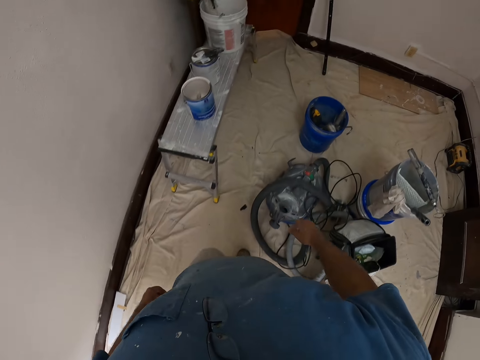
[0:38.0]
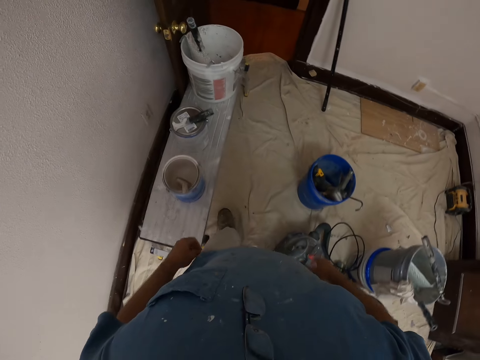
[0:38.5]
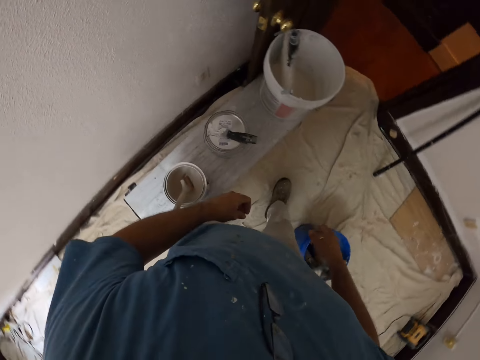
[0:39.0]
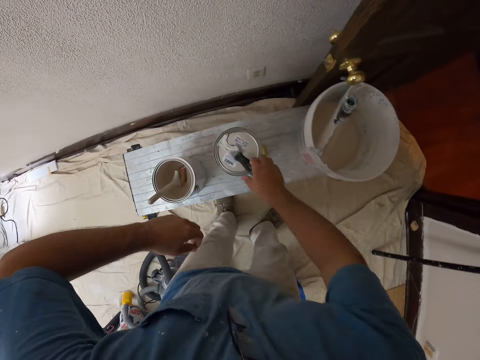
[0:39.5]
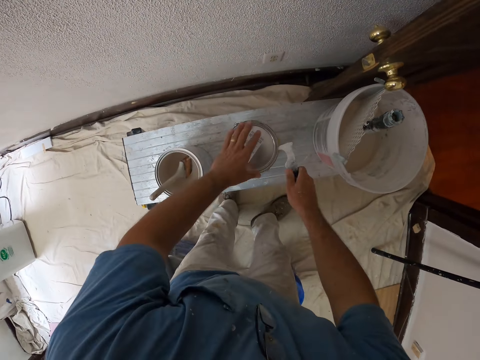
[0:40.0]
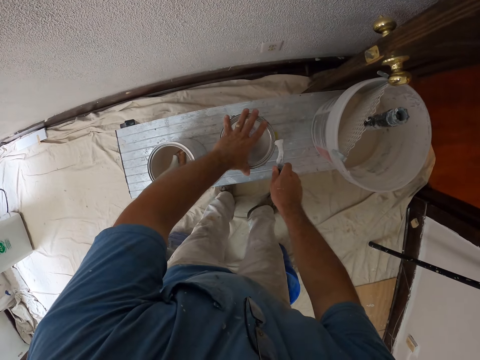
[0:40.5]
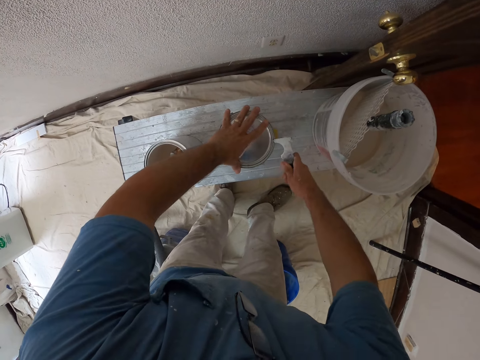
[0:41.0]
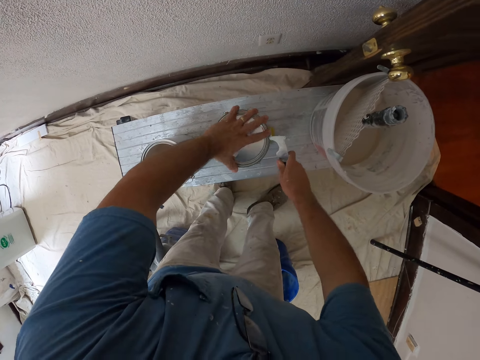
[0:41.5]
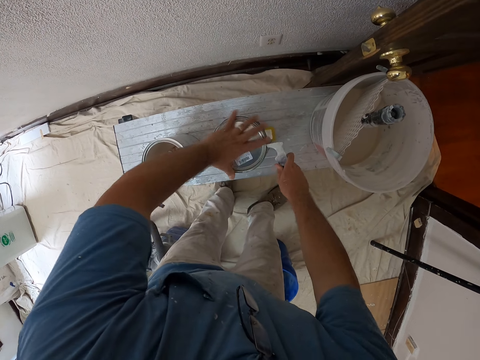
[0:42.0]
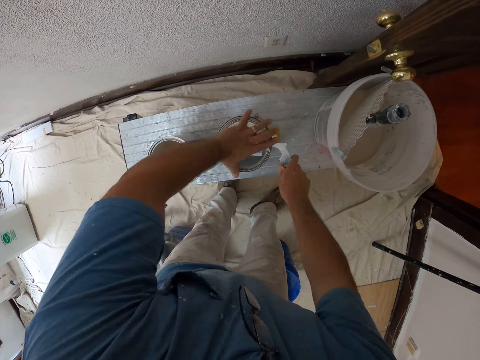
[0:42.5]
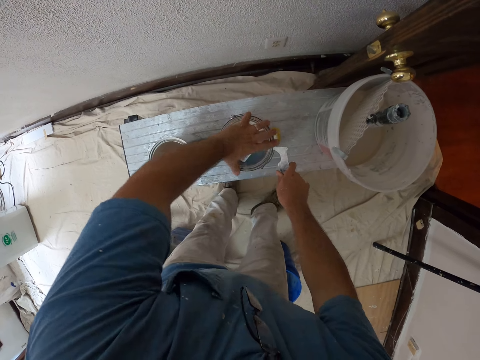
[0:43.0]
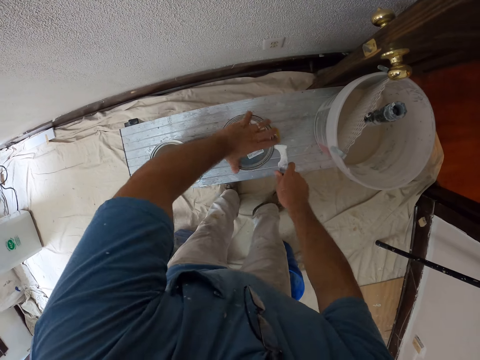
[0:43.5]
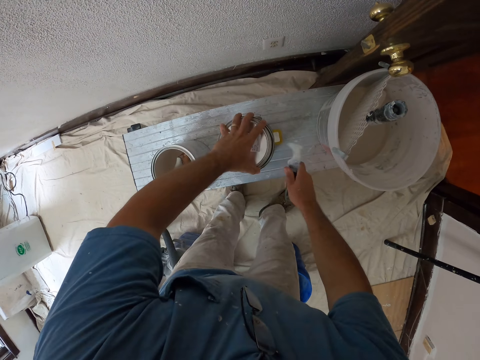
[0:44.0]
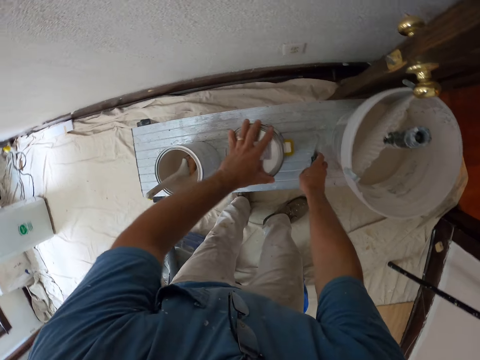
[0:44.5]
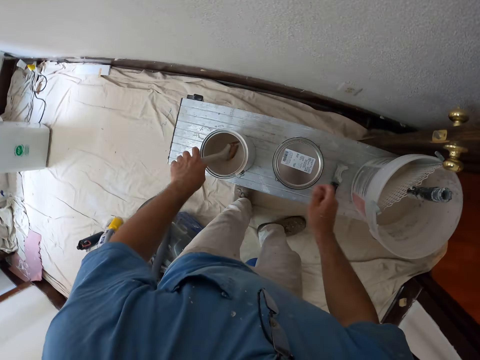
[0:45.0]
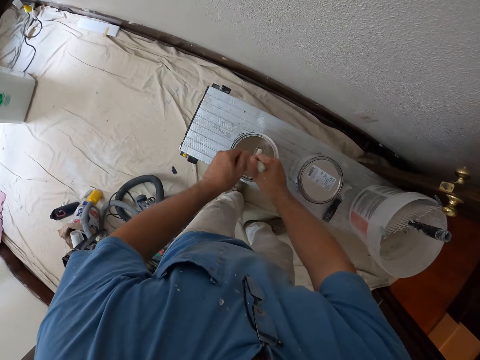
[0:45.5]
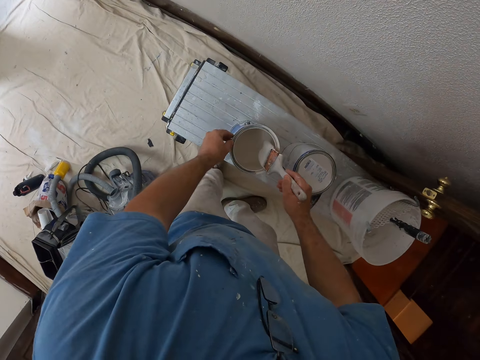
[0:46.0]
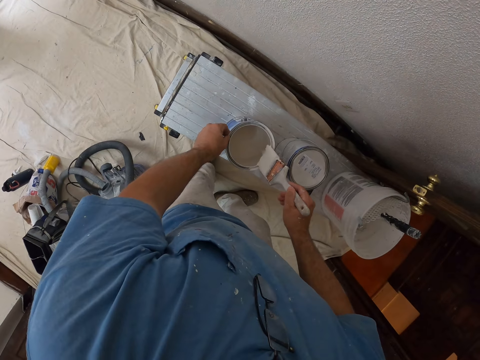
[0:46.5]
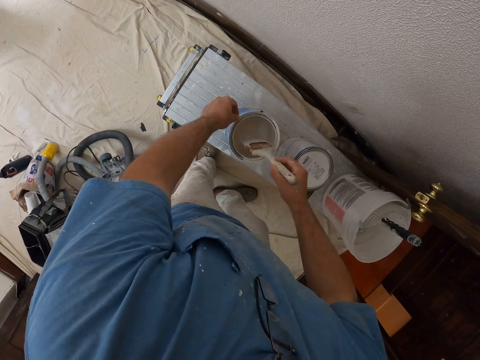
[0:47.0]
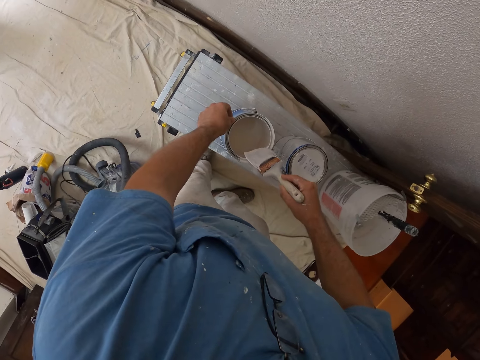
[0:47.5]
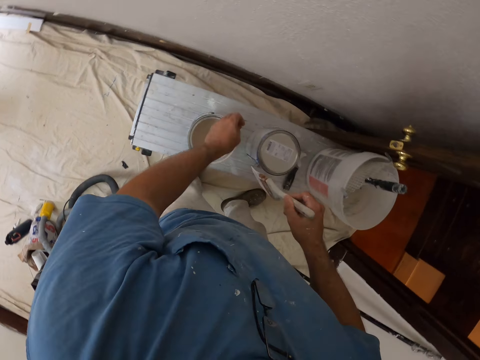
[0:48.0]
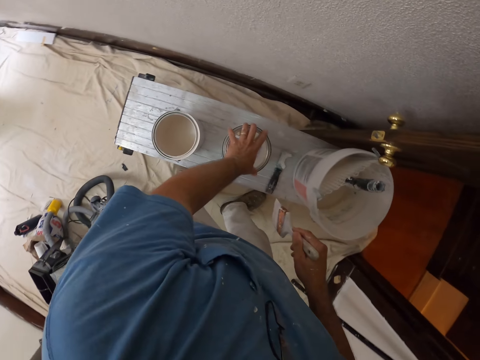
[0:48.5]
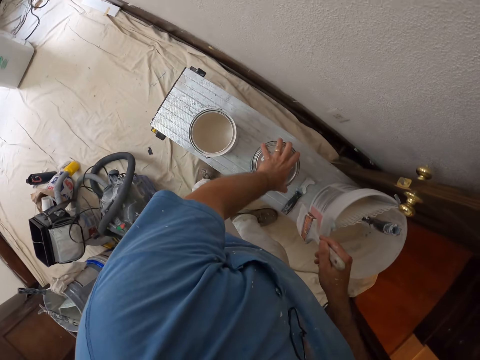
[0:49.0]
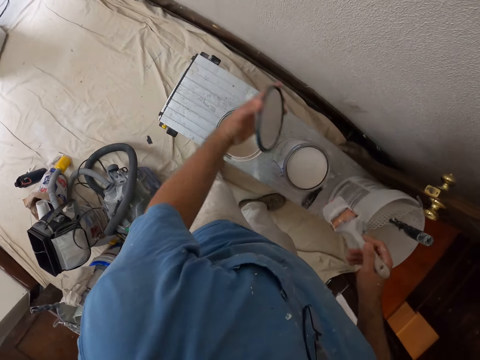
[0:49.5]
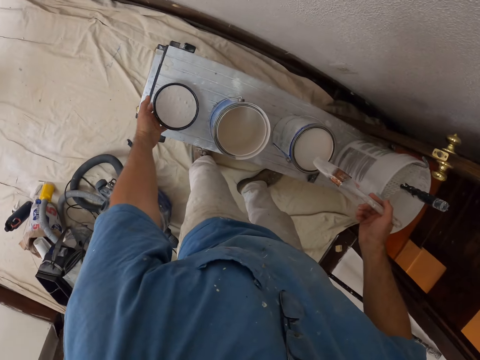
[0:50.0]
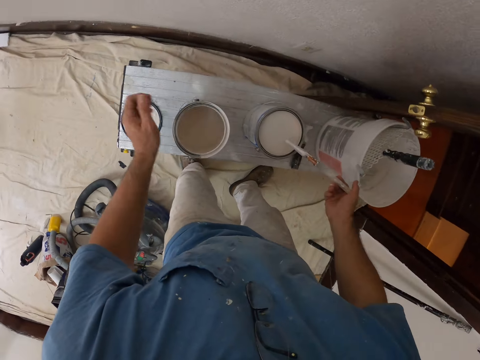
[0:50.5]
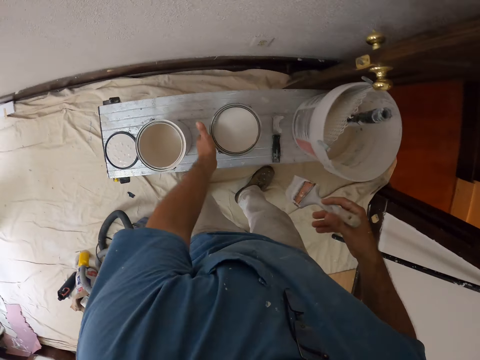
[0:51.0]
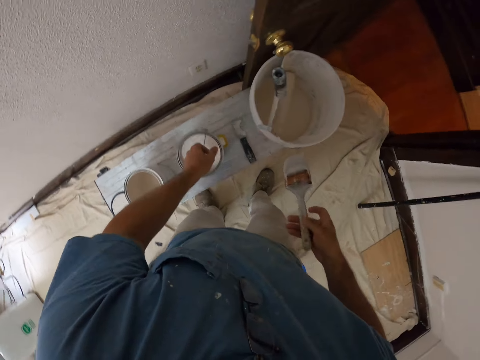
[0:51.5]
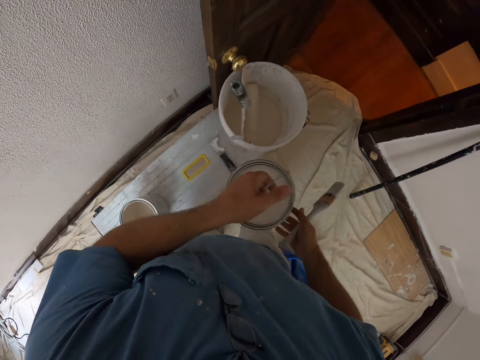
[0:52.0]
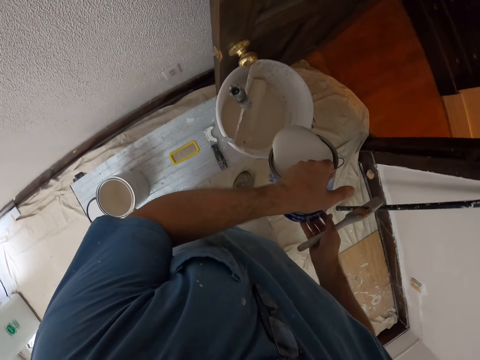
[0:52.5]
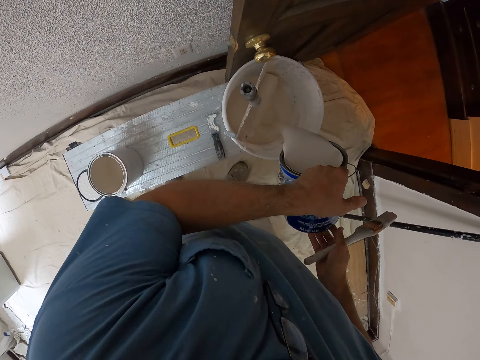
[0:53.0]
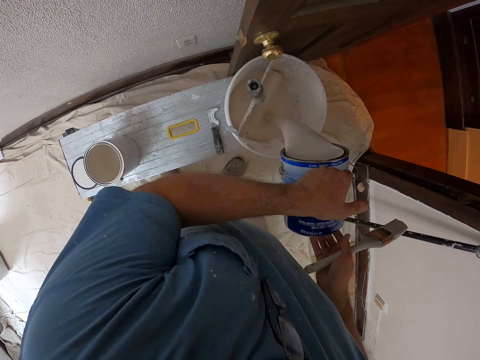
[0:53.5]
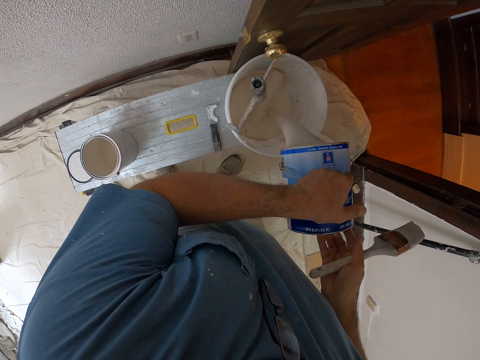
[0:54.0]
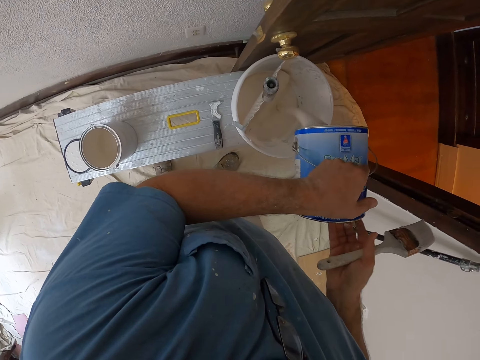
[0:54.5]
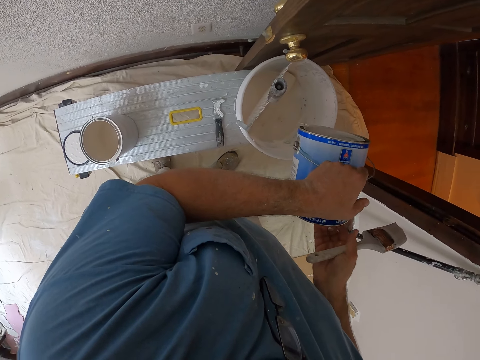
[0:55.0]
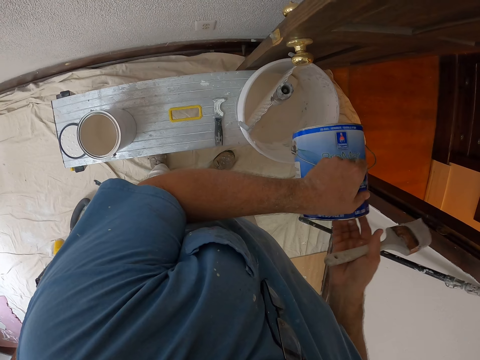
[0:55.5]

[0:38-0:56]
The camera wearer picks up the wall scraper. They hold the paint with the left hand. They open the paint can with the wall scraper. They put down the wall scraper. They hold a brush. They pick up the paint brush. They hold the paint can. They dip the paint brush in the can. They remove the brush from the paint. They open the paint can with the left hand. They hold the paint brush and the paint can lid. They drop the paint lid on the table. They pick up the paint from the table. They mix the paint. They pour the paint into a bucket with both hands.

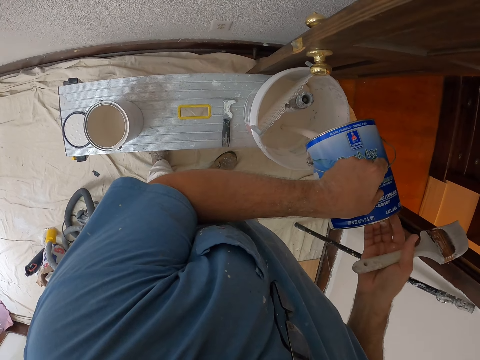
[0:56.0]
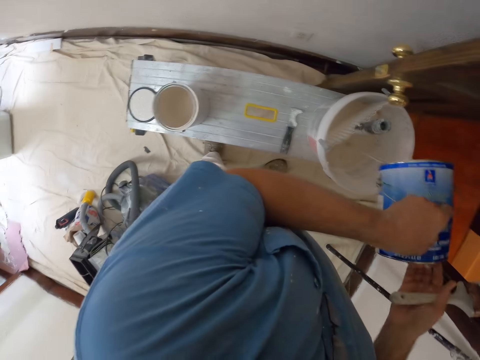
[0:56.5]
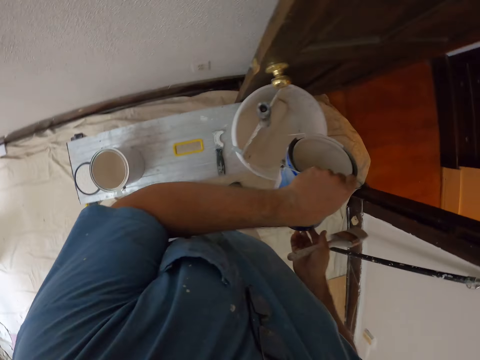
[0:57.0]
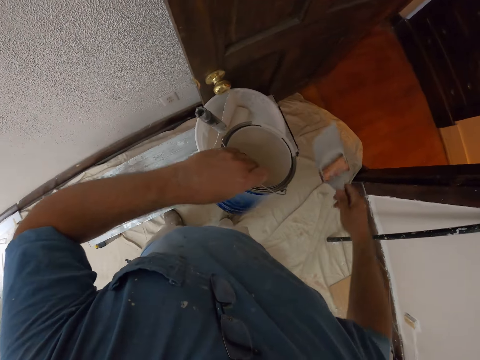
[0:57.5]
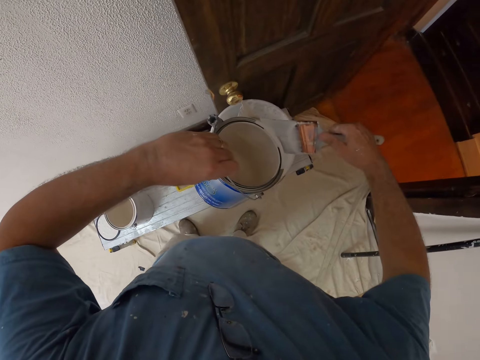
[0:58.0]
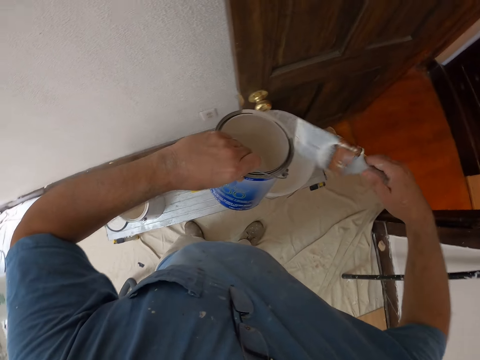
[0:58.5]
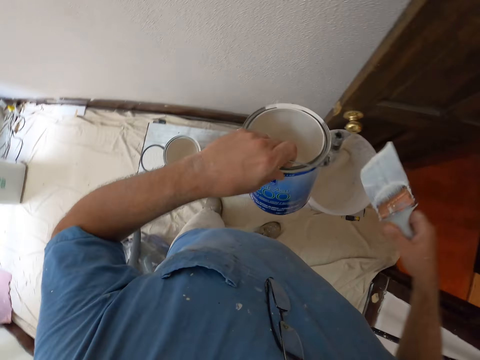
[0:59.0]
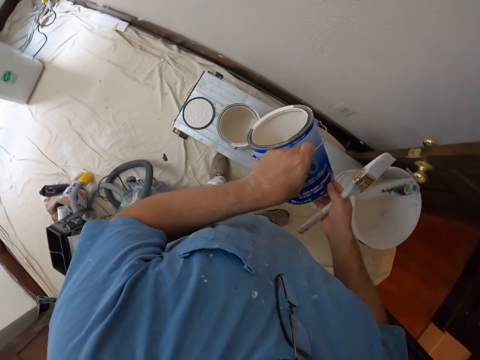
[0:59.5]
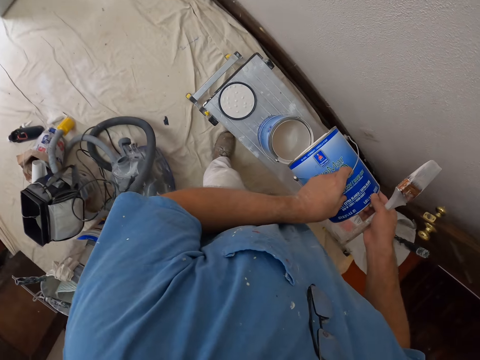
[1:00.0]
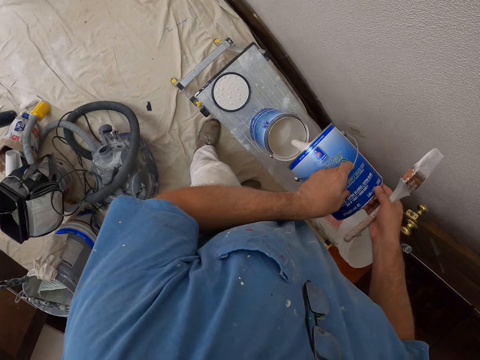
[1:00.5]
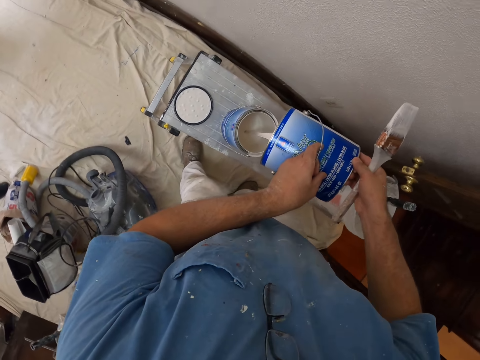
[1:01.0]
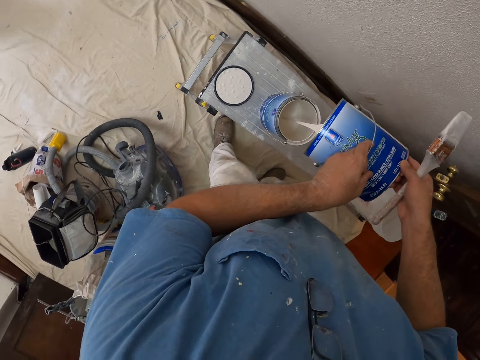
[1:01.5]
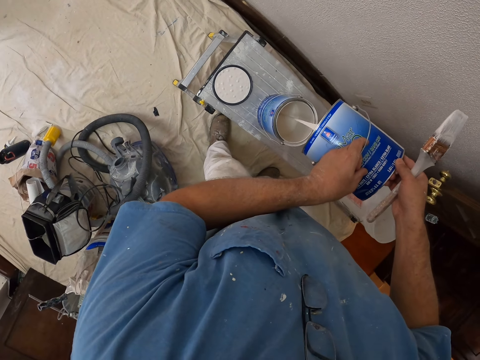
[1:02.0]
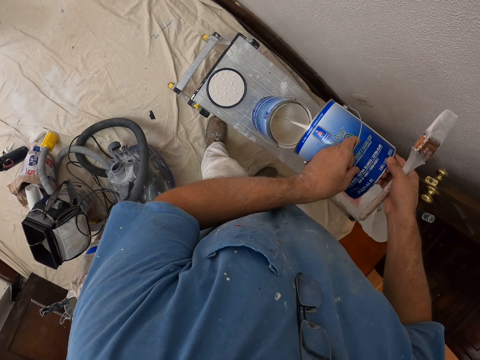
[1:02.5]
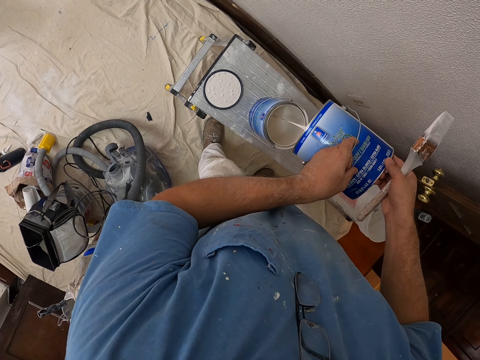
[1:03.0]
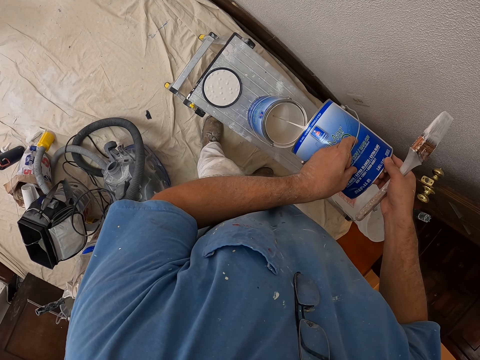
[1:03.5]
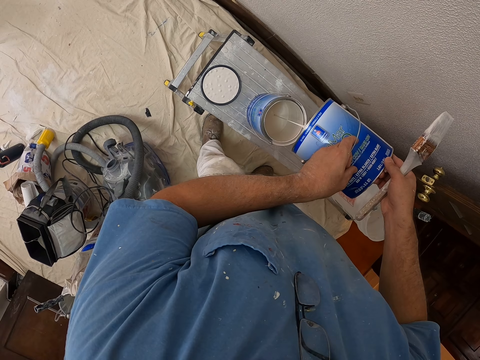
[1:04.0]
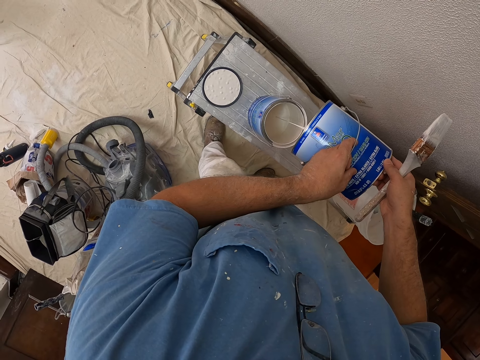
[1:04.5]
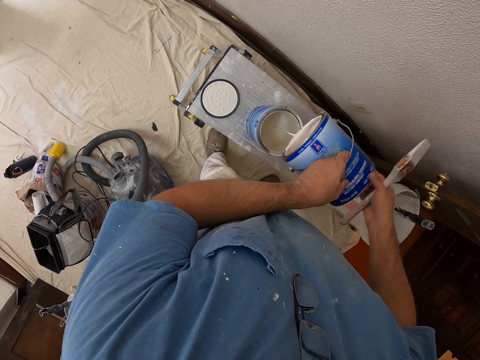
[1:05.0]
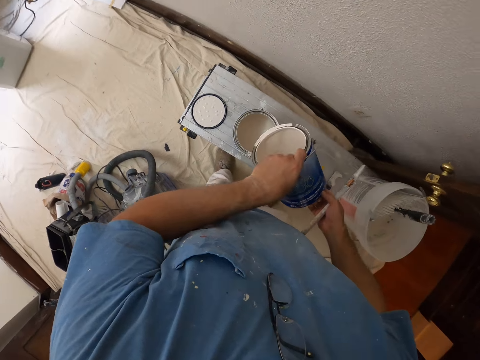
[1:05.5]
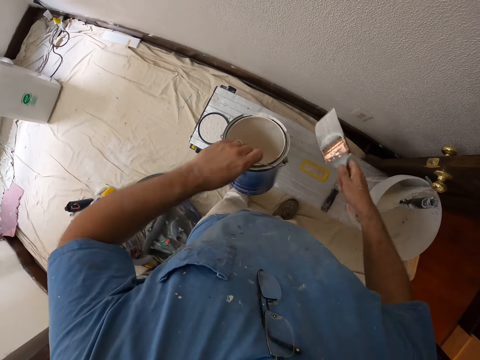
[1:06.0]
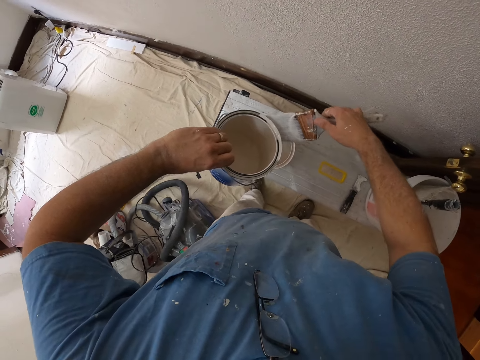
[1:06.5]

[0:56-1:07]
The camera wearer wipes the paint can with the paint brush. They mix the paint. They pour the paint into another paint with both hands. They wipe the paint can with the paint brush.
